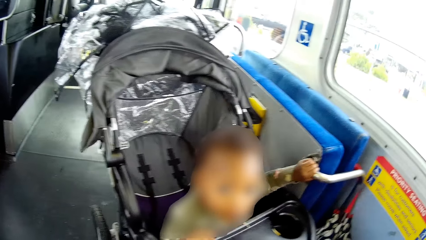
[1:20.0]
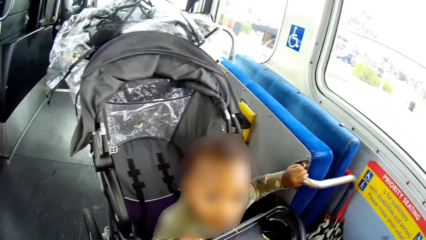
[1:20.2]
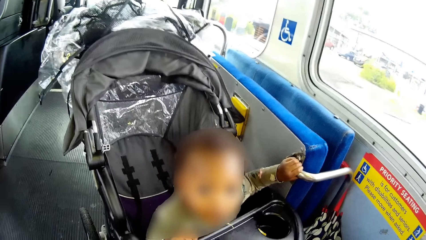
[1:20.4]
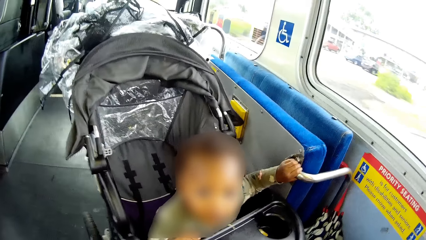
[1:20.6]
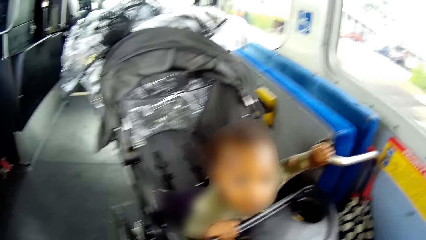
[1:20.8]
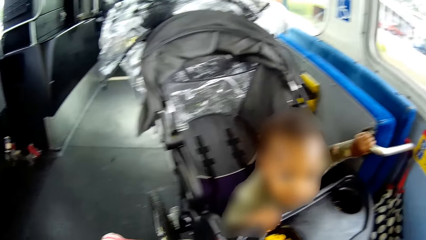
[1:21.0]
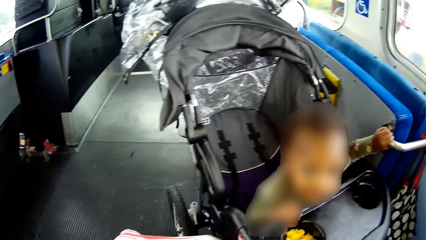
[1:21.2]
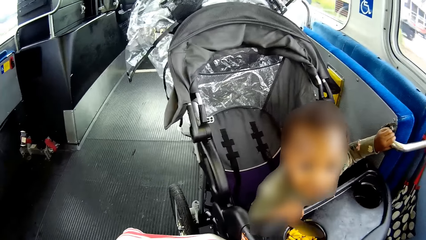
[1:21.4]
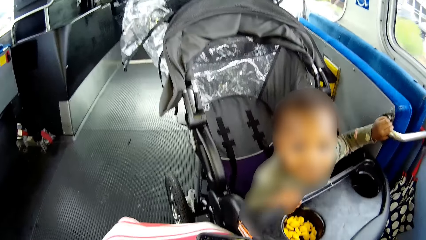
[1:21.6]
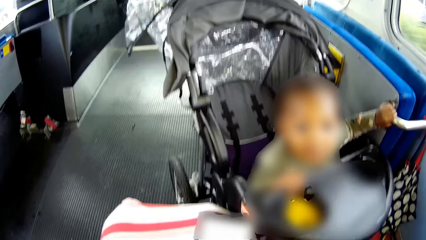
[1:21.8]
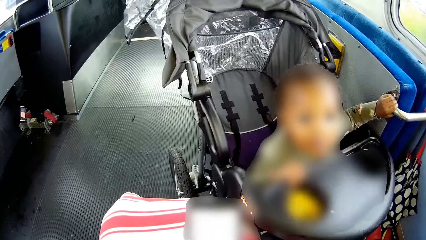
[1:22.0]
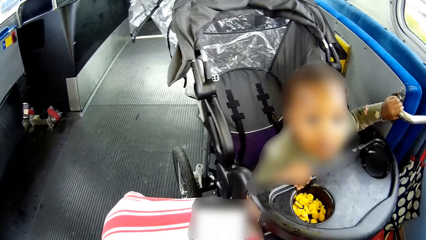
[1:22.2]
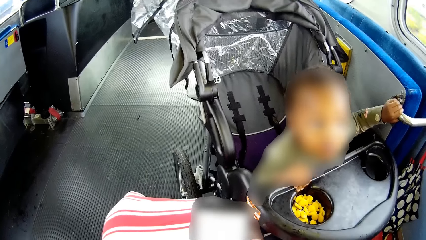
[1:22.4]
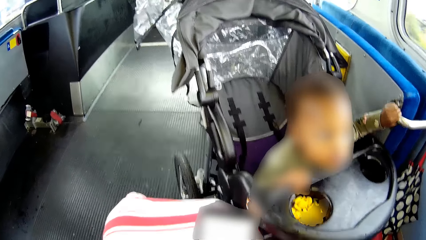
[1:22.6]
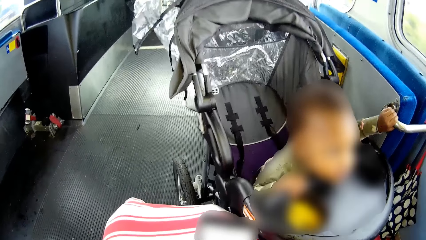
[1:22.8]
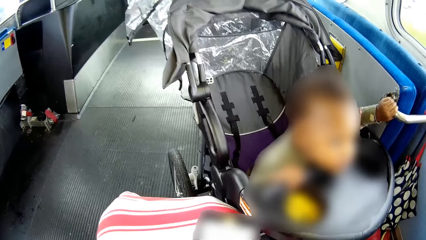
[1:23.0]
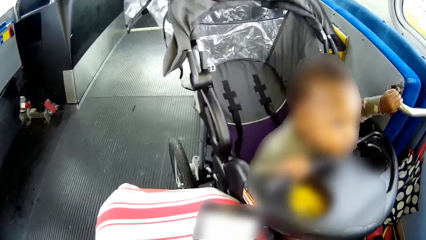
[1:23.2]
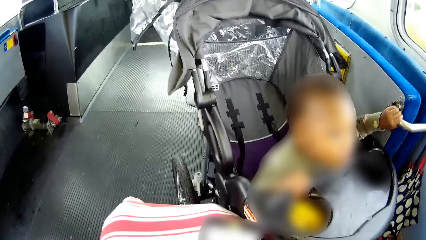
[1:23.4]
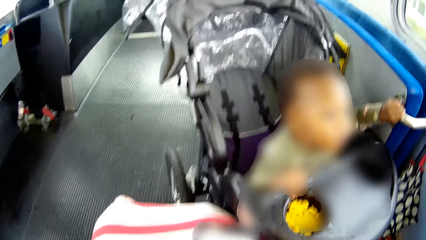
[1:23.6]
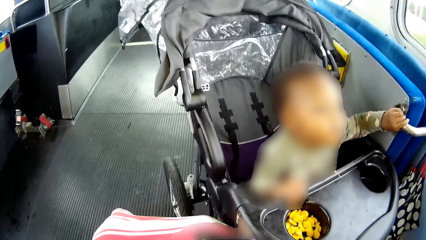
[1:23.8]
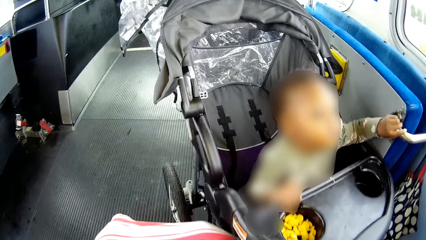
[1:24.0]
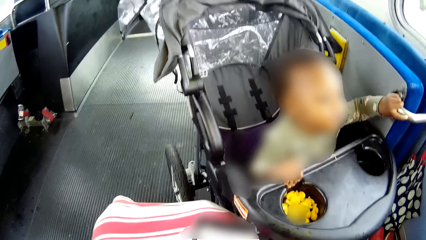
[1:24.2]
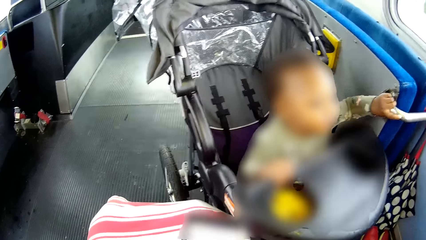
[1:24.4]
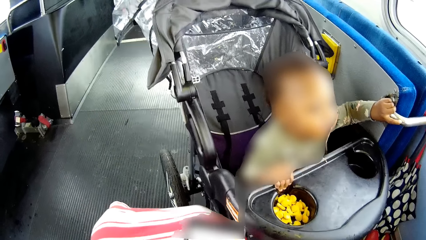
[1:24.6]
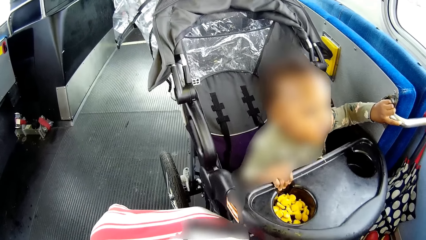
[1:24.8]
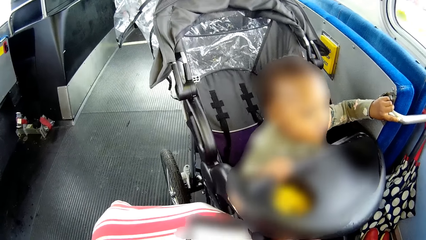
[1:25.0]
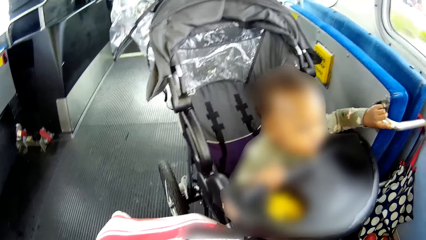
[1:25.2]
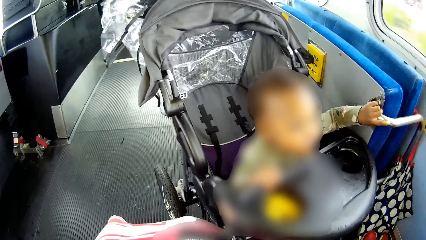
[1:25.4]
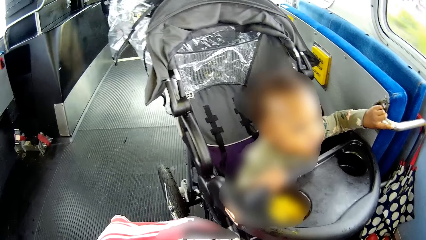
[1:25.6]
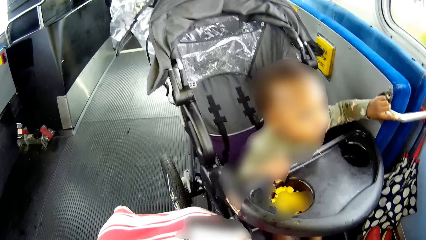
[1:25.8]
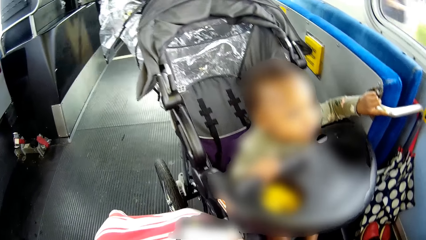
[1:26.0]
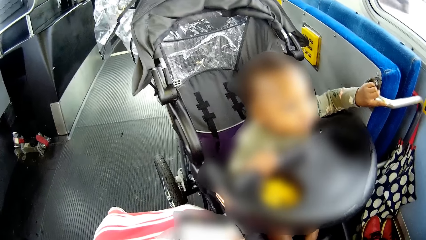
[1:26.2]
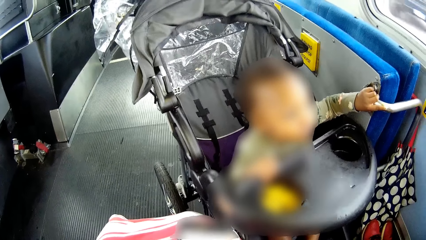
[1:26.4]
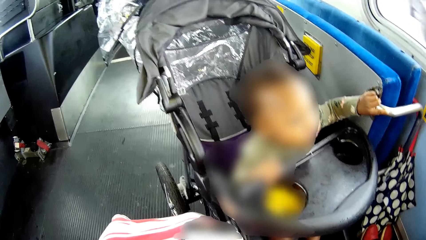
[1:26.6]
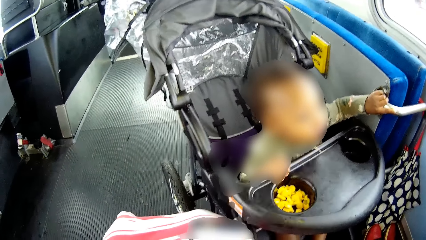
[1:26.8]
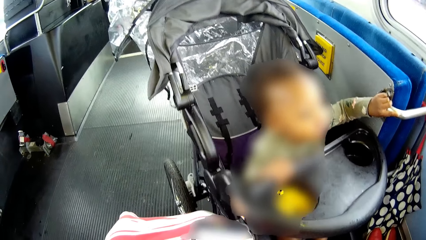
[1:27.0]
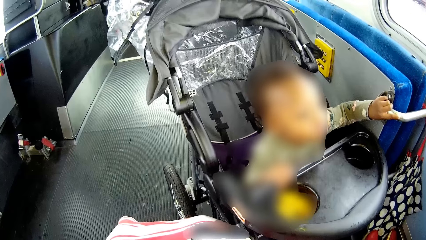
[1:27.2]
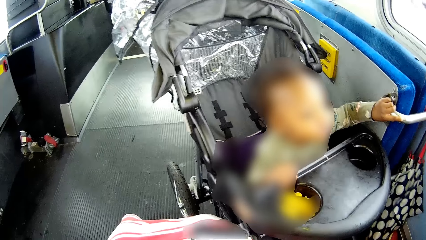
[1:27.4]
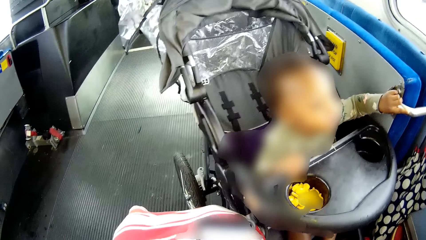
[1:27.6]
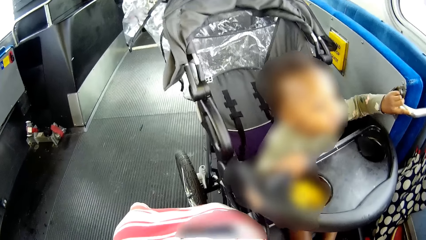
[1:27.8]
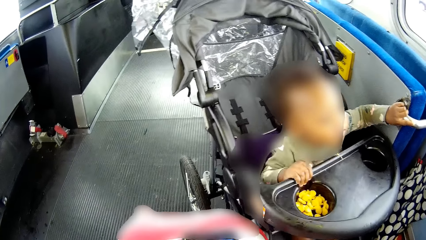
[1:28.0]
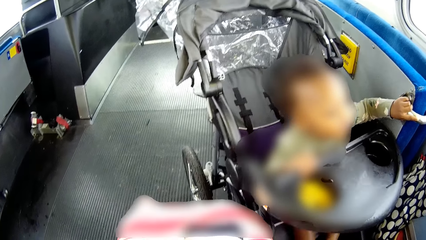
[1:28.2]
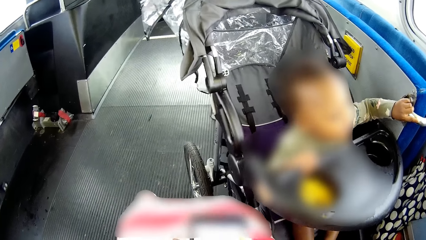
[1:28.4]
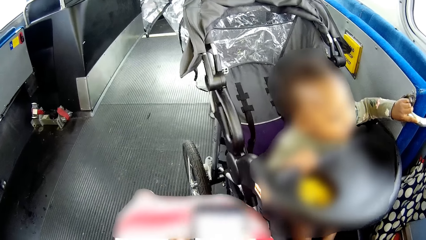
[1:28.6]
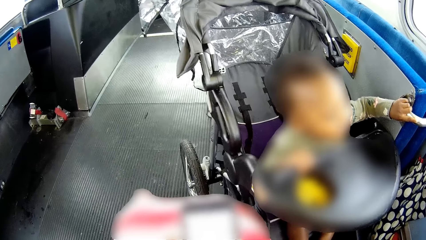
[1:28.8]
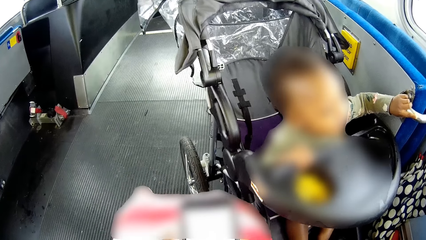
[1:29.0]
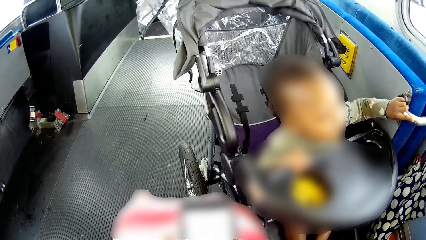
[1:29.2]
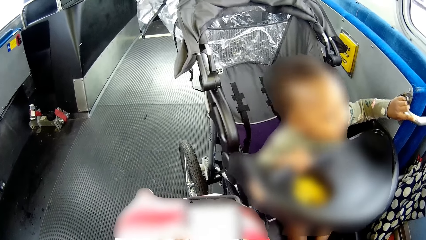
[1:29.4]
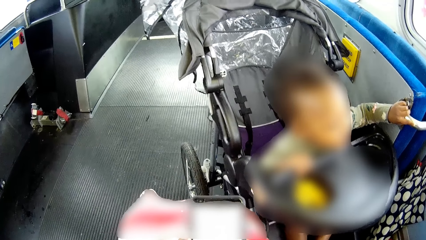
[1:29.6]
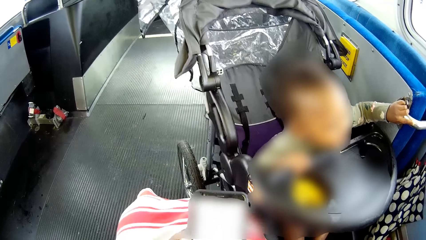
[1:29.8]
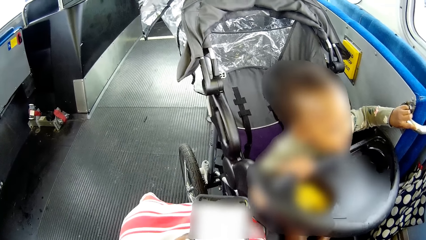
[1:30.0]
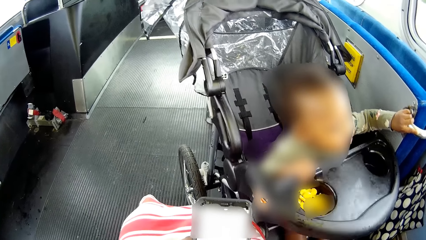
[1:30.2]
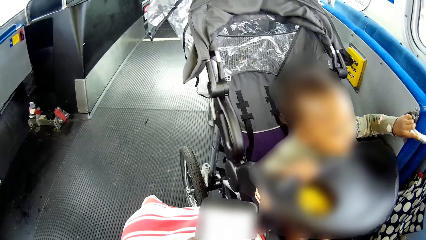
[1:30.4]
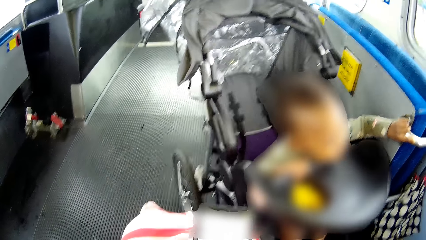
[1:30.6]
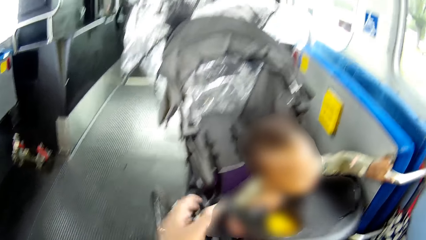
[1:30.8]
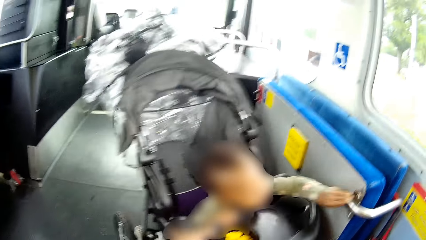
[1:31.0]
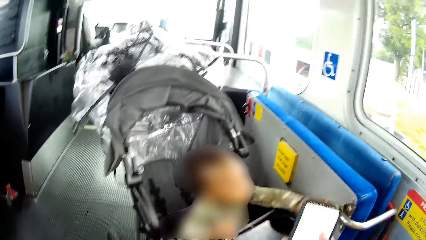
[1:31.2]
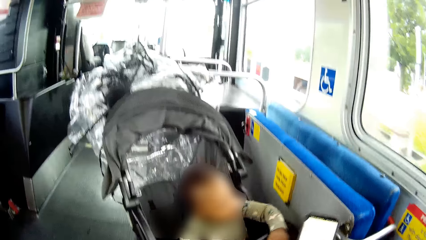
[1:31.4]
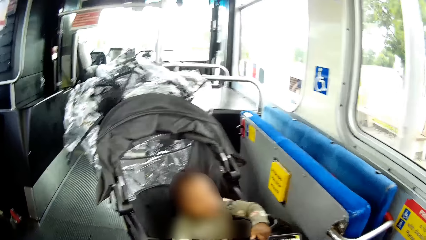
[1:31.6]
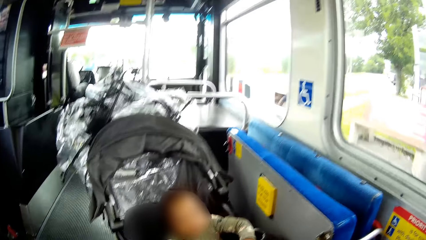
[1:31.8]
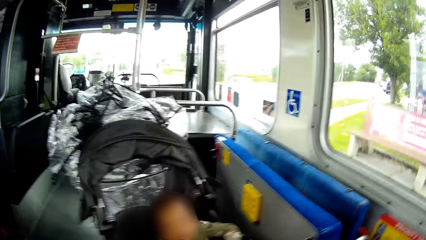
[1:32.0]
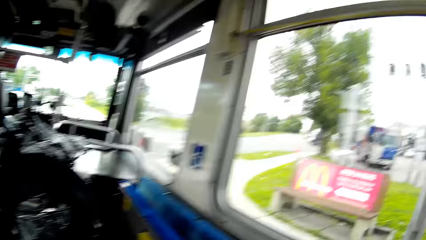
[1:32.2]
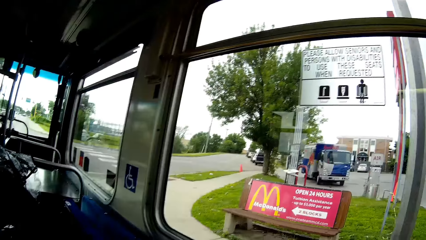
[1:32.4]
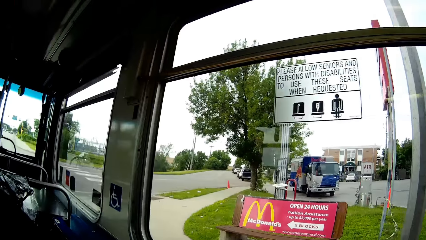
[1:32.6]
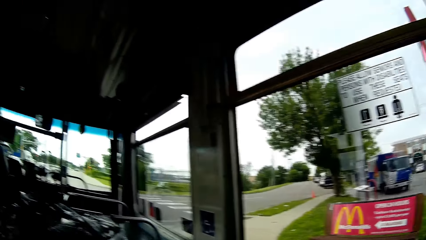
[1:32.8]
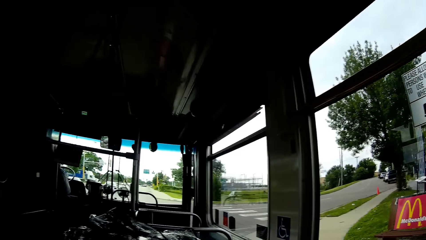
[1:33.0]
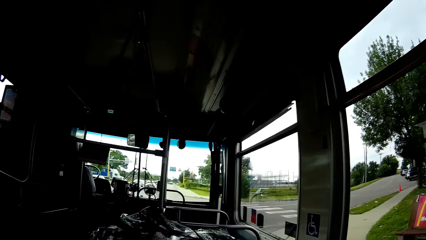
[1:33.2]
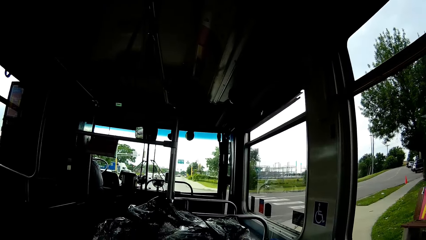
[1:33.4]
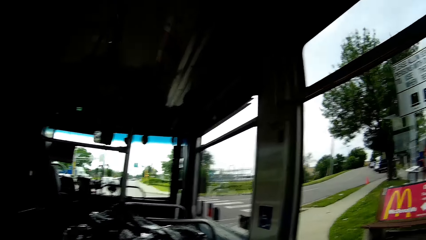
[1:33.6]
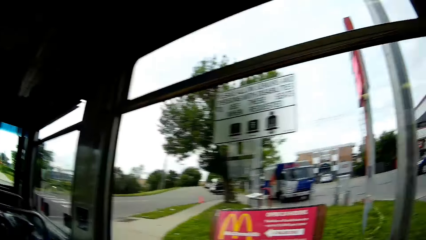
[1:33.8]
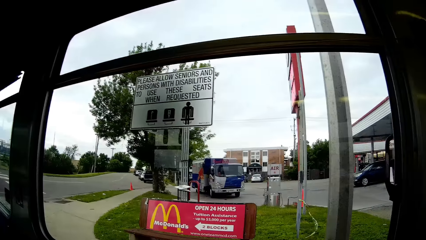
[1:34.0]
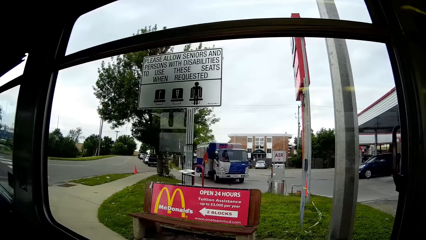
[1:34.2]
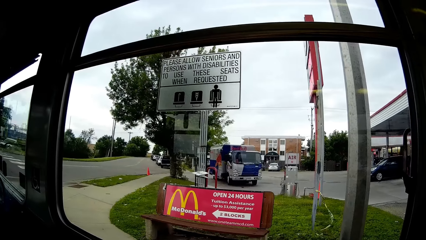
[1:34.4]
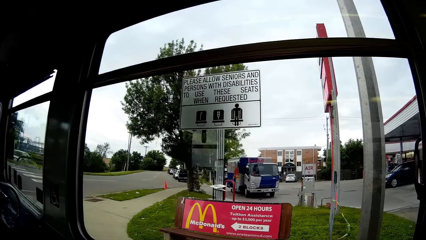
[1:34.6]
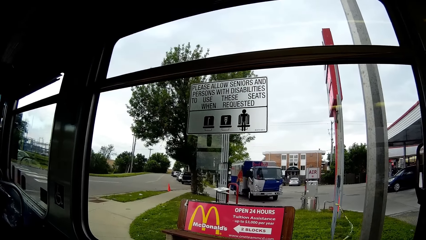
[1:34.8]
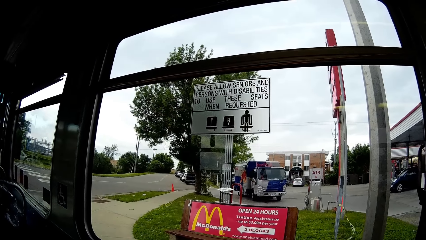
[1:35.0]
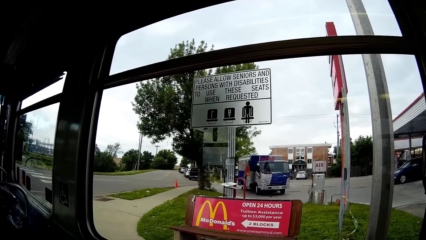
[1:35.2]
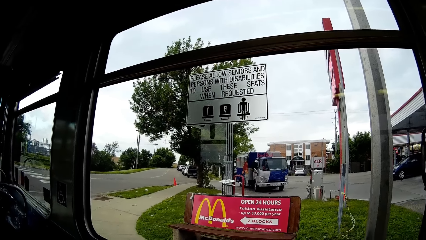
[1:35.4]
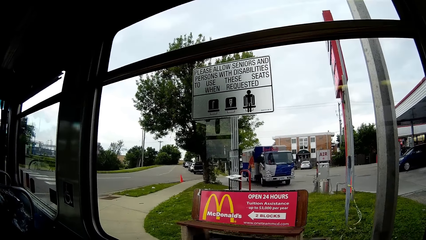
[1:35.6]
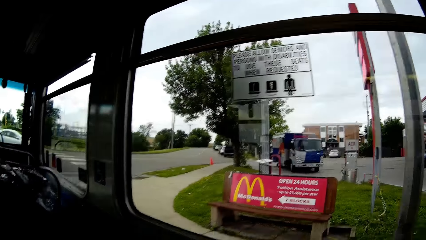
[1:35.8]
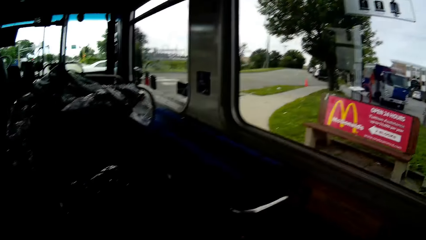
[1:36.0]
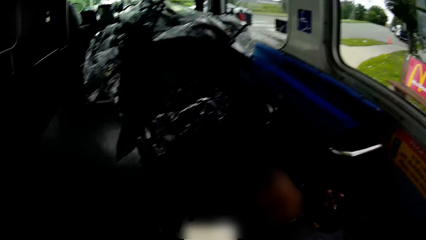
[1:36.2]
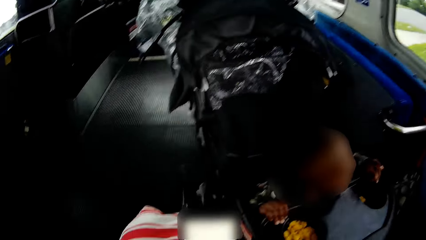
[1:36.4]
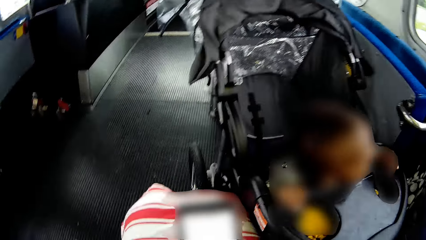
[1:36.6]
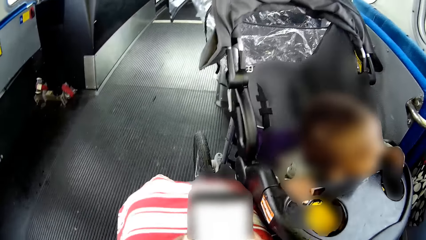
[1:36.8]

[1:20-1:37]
The camera wearer uses the phone. They touch the baby. They look around.
